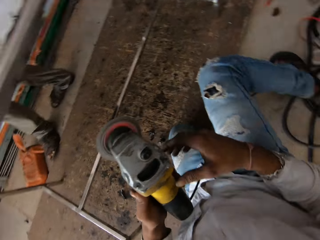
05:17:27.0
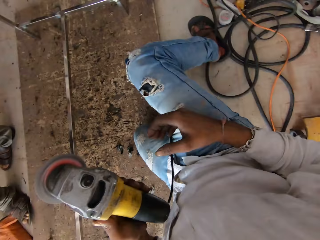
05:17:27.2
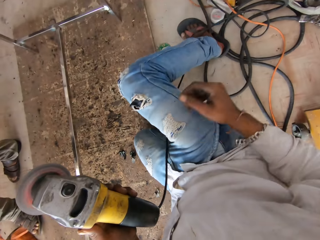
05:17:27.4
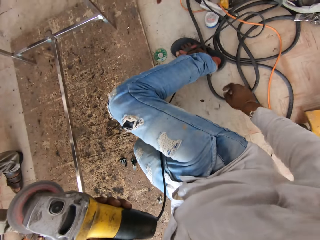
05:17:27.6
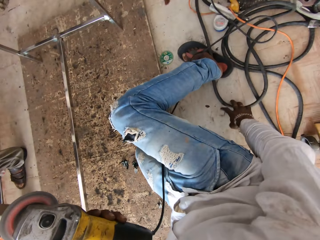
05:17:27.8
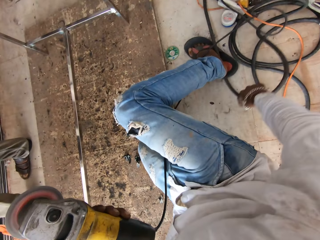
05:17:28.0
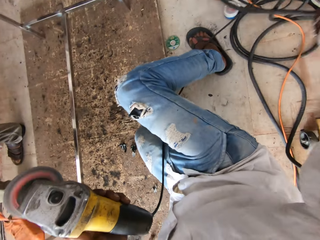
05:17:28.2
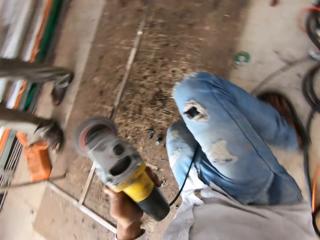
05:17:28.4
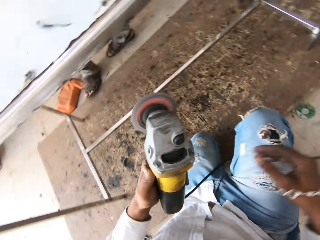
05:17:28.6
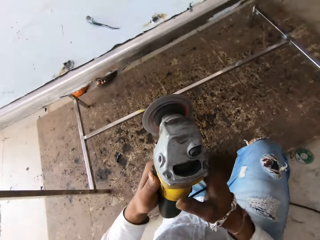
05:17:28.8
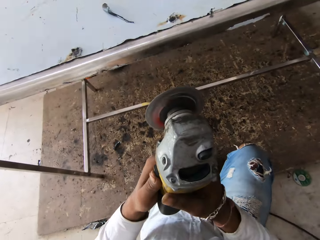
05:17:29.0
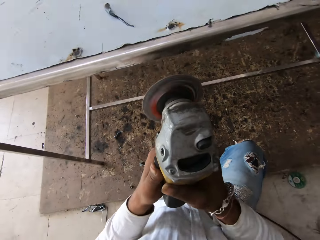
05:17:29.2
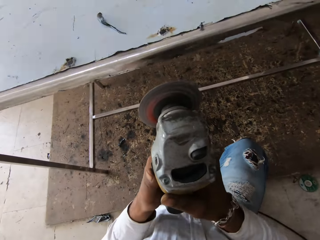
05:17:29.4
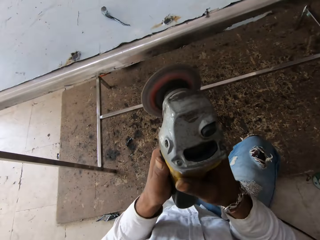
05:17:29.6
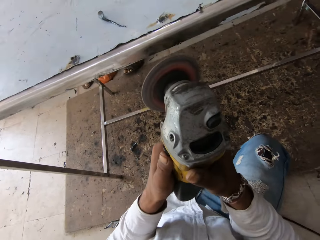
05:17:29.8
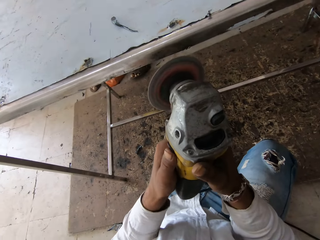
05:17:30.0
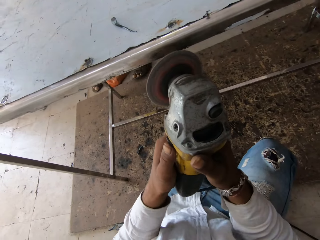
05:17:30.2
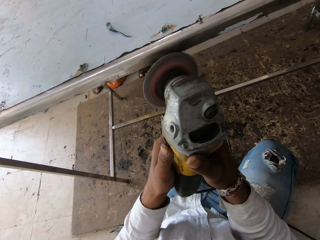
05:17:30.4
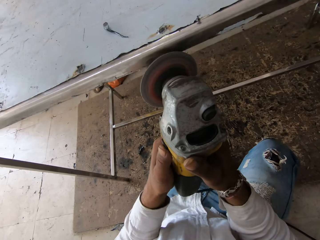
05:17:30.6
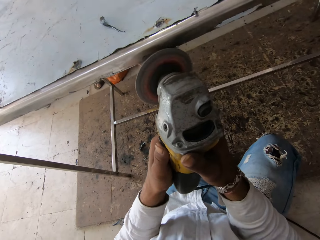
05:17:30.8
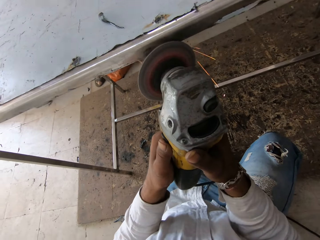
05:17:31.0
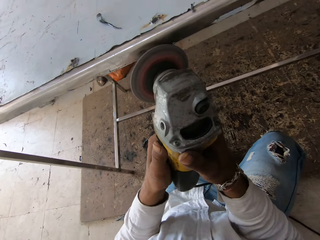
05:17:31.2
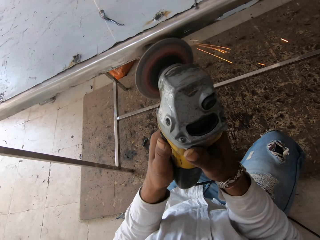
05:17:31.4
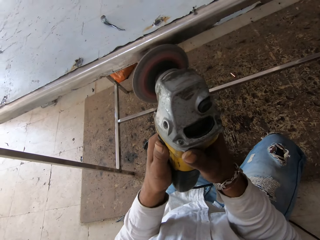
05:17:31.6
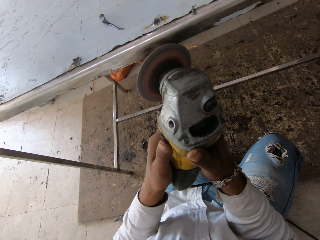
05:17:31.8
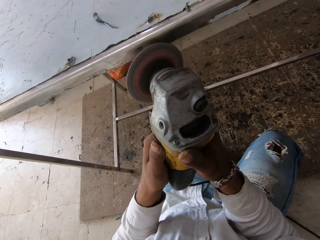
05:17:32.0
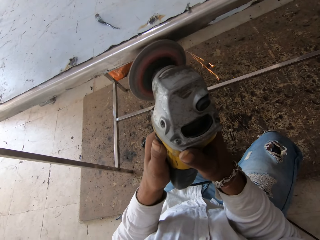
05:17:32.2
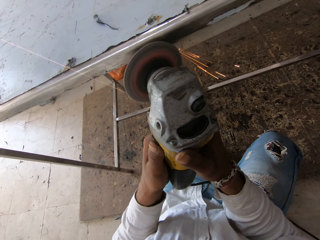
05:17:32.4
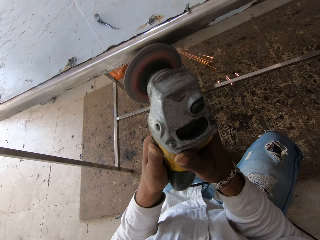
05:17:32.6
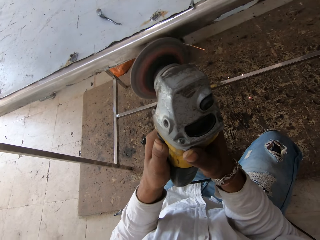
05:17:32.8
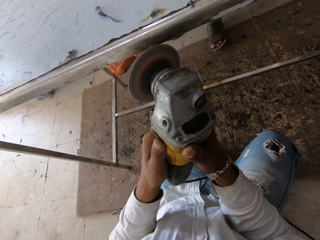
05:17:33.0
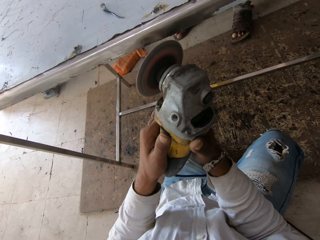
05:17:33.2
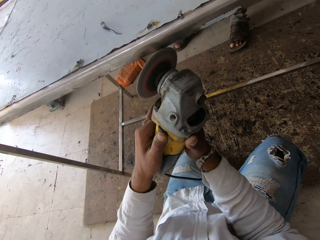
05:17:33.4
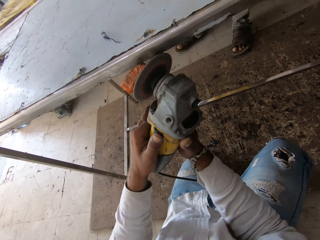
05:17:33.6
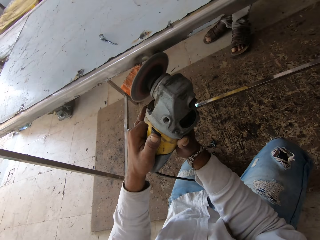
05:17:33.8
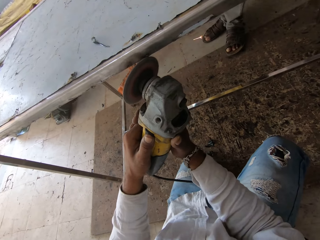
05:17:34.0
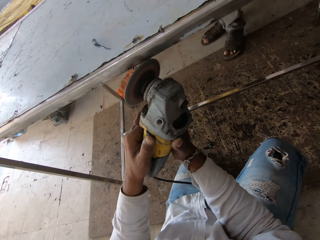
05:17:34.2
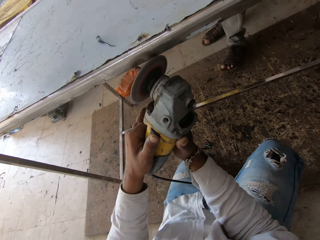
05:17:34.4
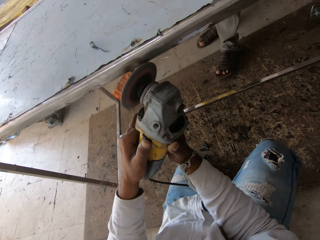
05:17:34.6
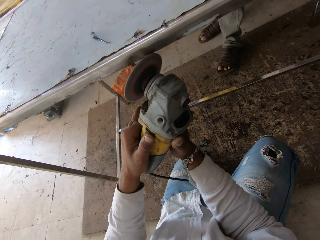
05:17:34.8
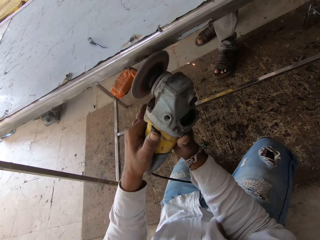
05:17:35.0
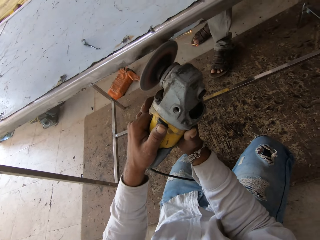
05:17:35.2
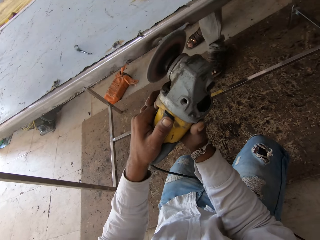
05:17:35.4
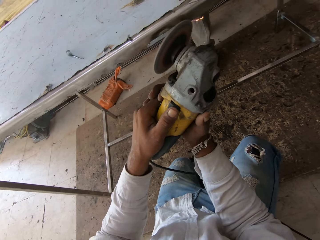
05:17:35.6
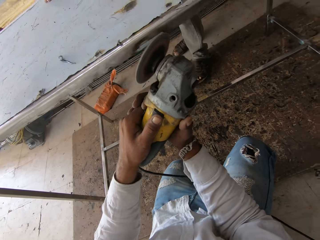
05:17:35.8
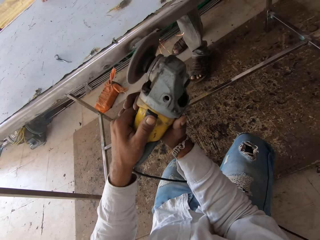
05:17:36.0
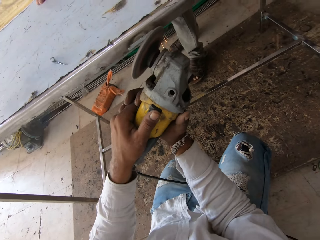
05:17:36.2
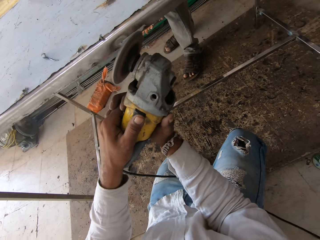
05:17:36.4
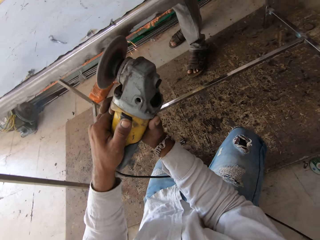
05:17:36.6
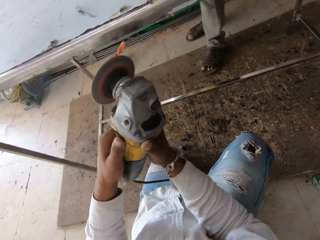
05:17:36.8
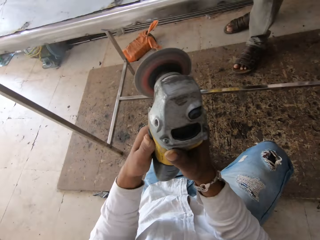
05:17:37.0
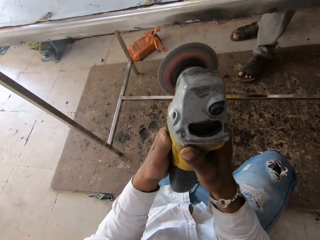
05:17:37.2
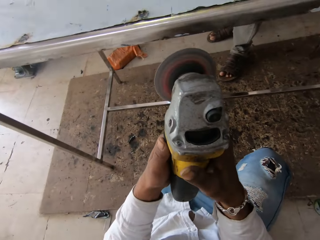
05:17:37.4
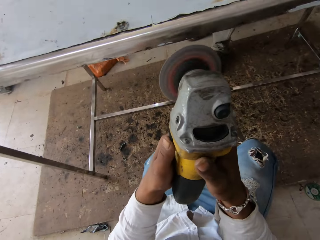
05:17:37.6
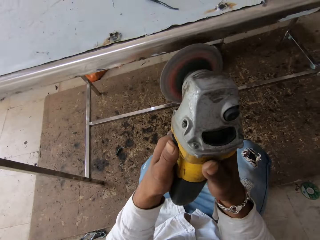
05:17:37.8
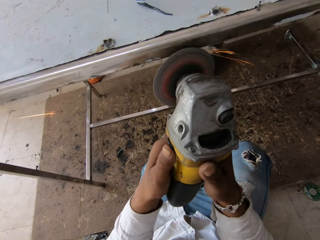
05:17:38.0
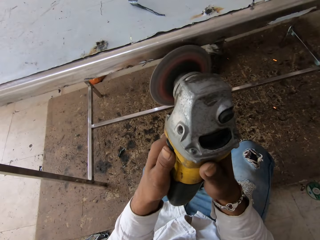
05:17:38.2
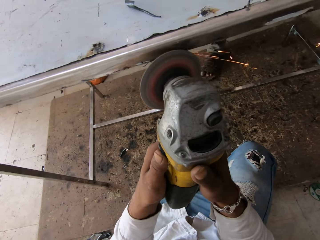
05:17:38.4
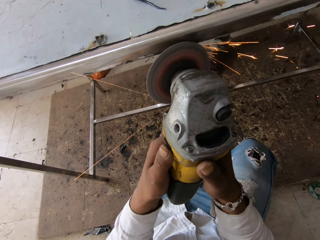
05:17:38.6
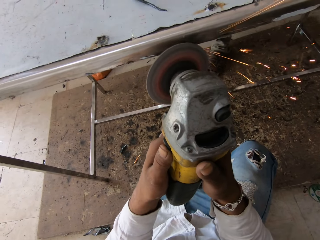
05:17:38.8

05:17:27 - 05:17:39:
The camera wearer looks down. They look around. They move the cable. They look around. They weld the table with a welding grinder.

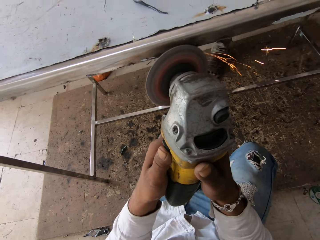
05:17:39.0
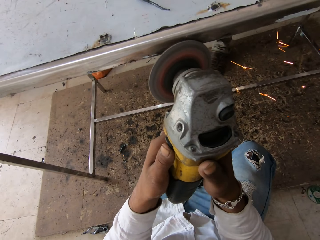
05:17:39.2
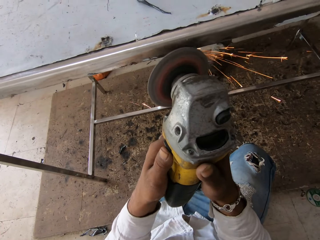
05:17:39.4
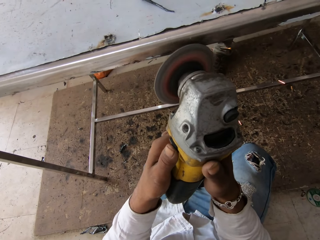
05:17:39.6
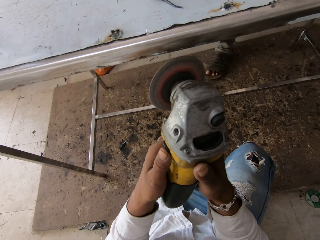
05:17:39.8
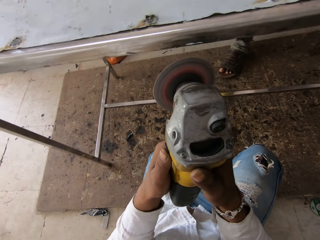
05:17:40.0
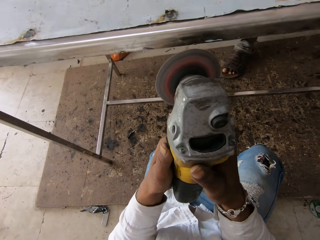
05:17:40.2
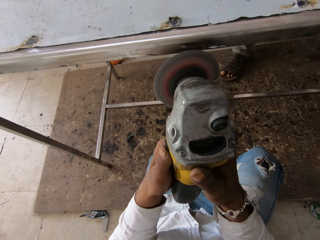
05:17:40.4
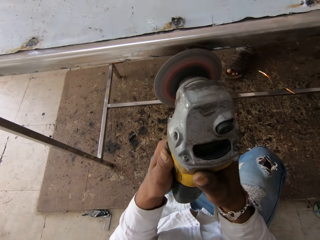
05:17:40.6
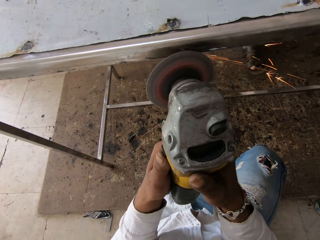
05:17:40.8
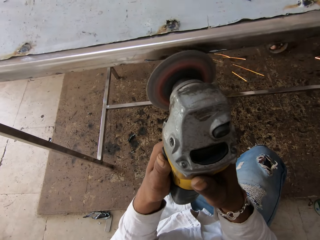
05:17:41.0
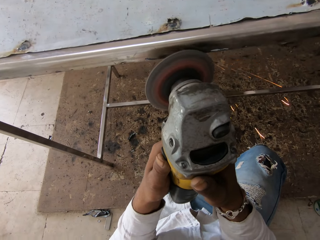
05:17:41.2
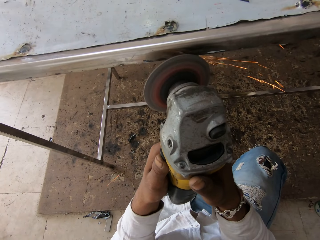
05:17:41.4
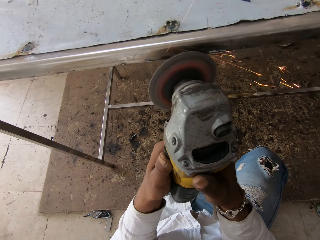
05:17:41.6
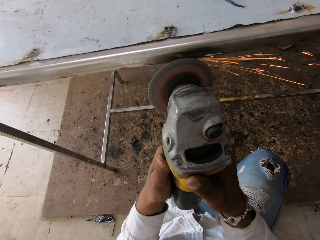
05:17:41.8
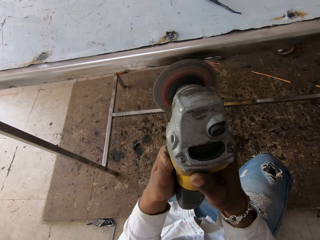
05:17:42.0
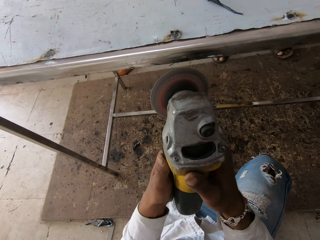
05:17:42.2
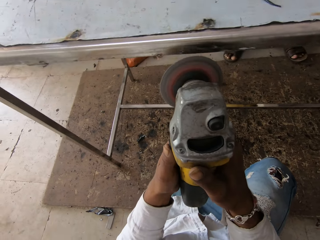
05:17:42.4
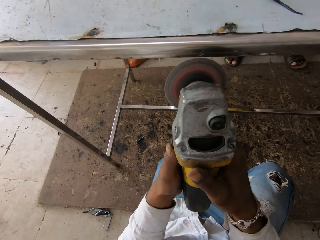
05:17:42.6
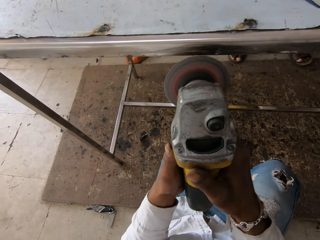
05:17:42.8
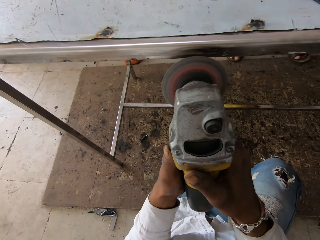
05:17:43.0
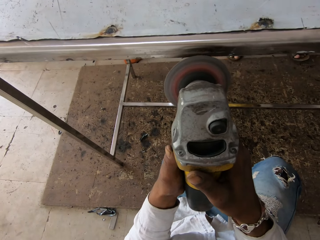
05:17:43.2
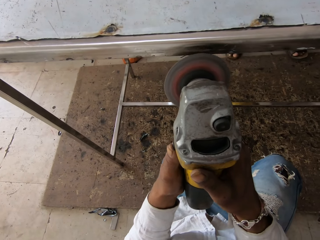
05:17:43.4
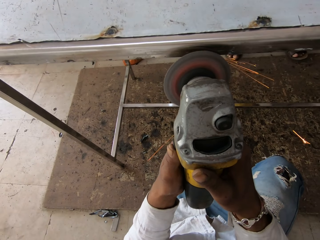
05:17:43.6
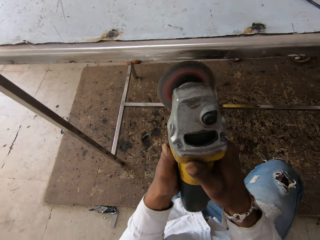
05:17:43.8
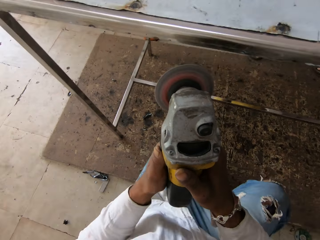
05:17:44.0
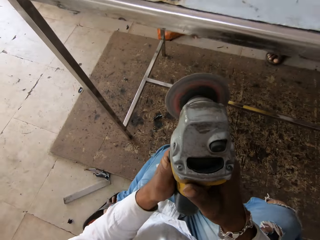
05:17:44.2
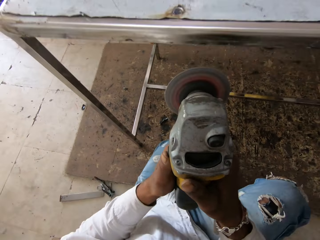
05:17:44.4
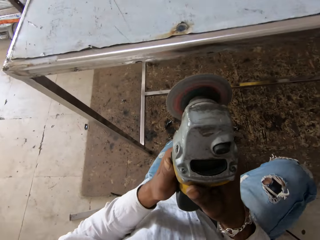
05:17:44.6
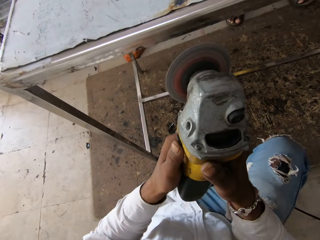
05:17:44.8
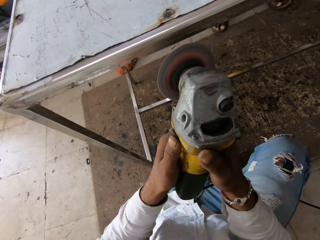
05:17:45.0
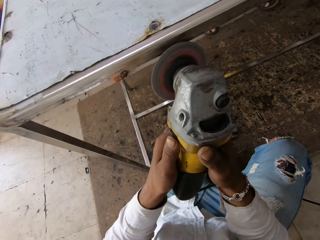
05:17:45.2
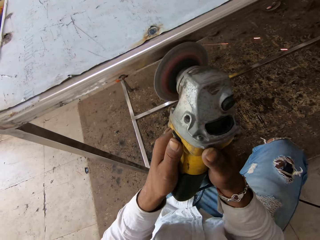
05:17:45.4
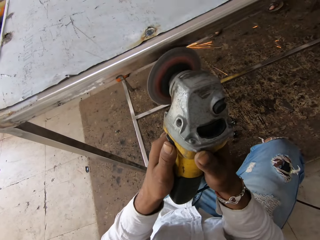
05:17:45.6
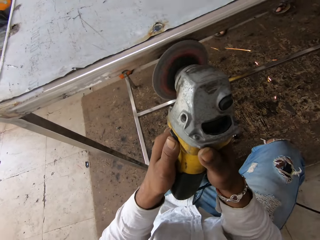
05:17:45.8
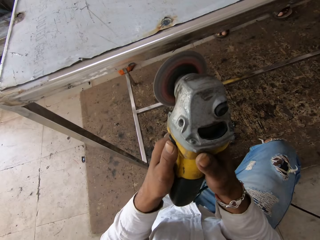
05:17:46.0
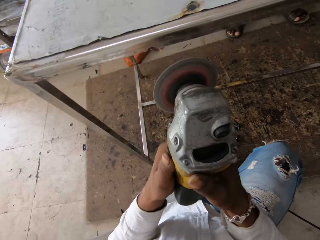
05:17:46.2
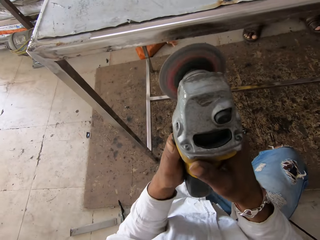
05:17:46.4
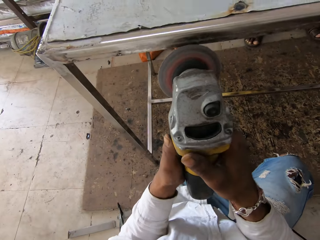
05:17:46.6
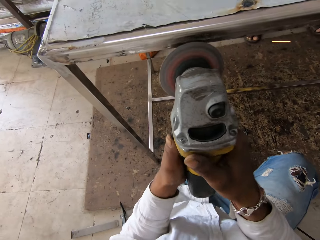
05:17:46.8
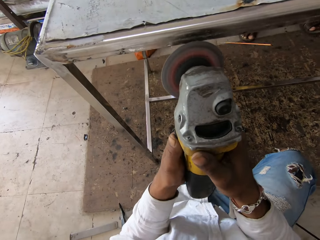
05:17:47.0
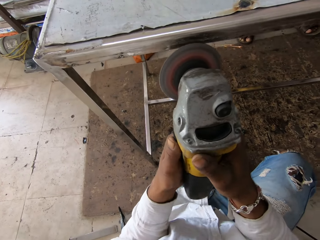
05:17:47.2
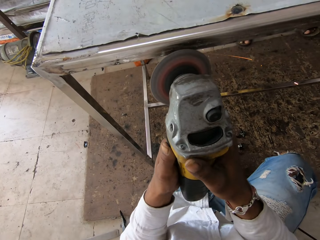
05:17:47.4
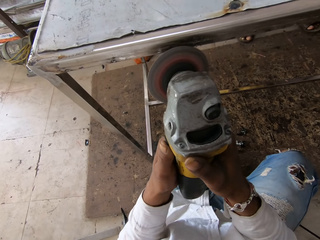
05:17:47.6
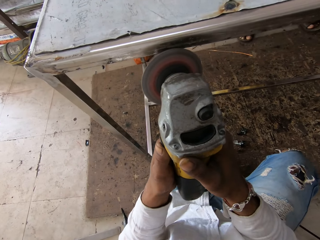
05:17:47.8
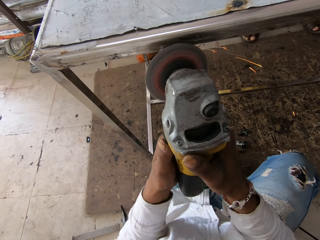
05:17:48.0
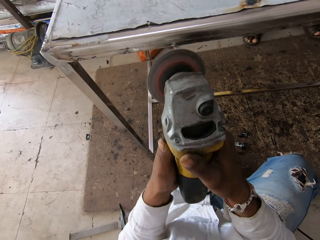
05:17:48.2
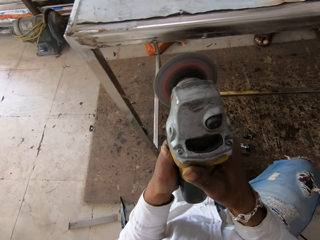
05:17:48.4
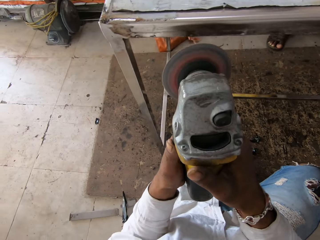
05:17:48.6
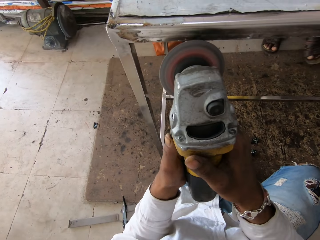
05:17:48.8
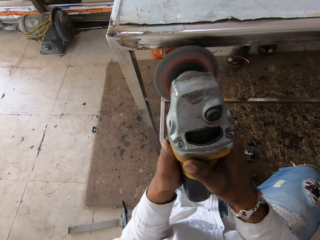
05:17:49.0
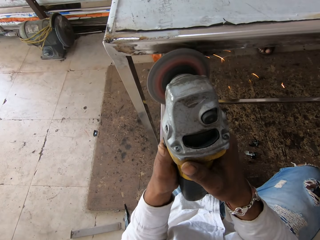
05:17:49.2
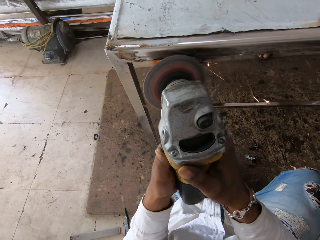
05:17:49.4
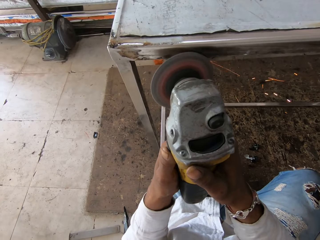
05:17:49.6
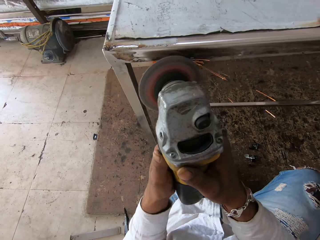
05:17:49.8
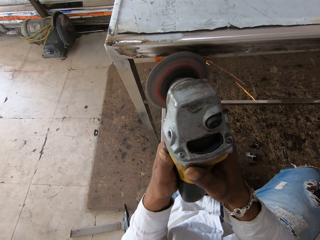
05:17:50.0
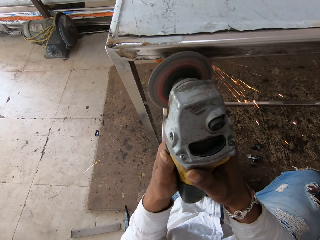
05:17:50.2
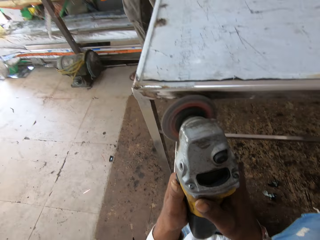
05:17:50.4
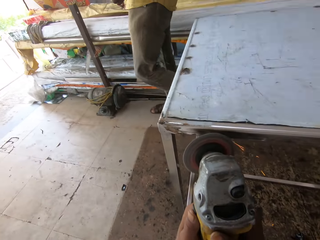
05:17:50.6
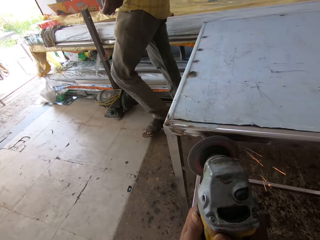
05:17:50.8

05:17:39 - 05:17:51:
The camera wearer moves around.
